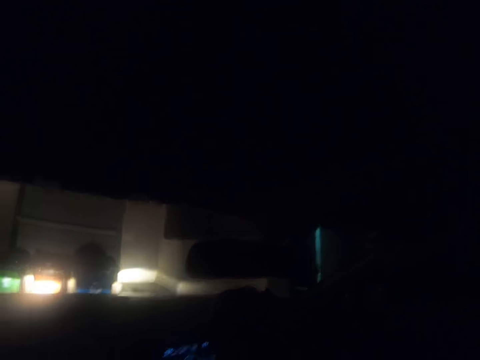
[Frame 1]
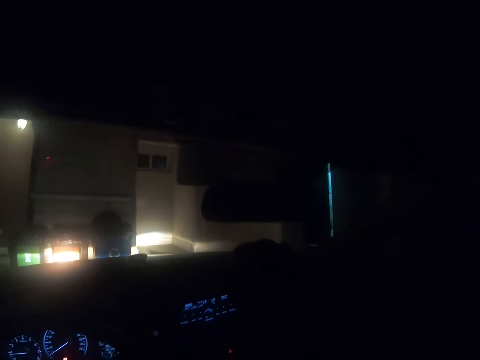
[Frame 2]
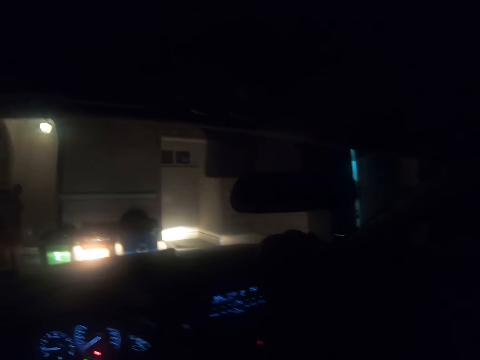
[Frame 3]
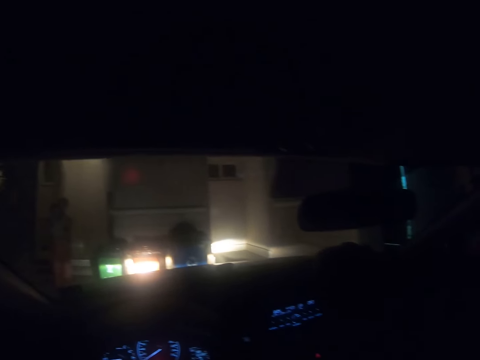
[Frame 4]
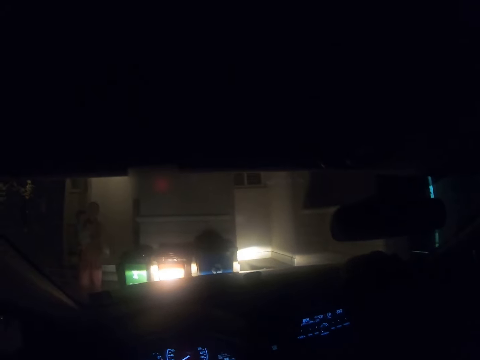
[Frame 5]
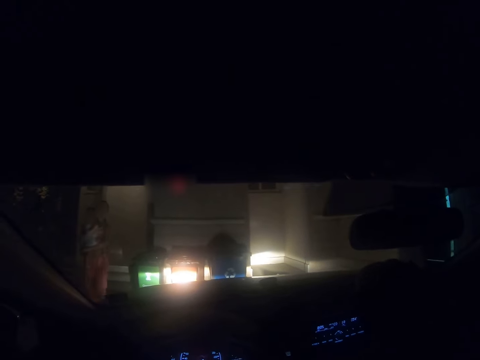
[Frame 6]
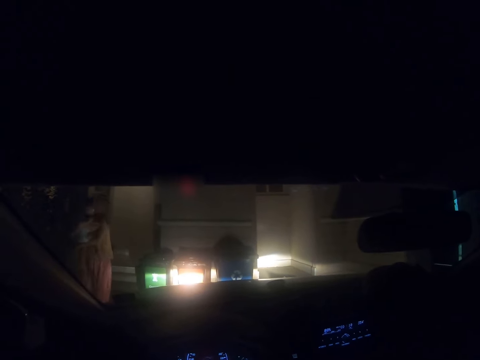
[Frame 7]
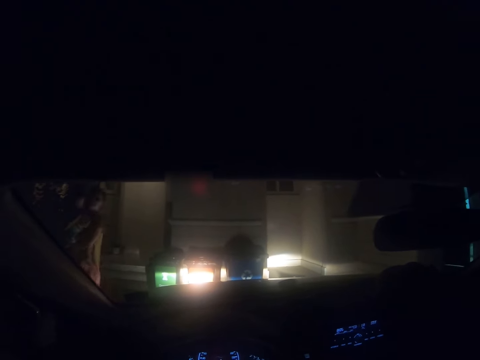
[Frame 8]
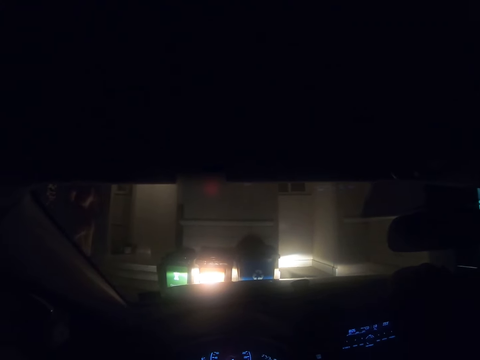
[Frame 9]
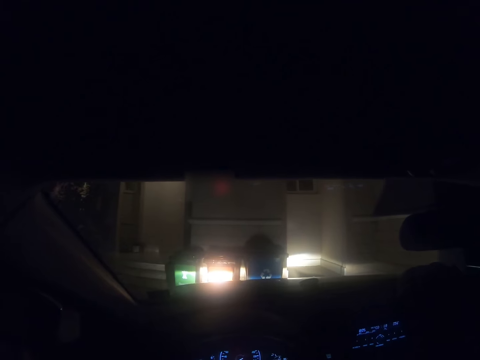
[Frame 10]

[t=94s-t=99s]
The camera wearer looks around through the windscreen of the car. A person carries another person. The first person walks around with the other person.

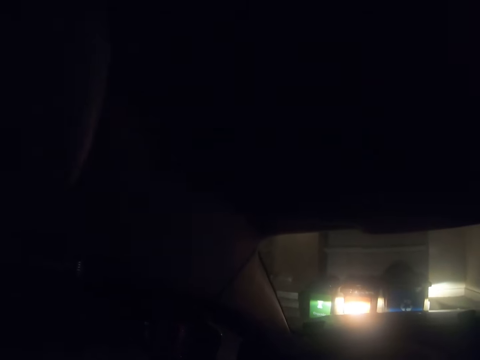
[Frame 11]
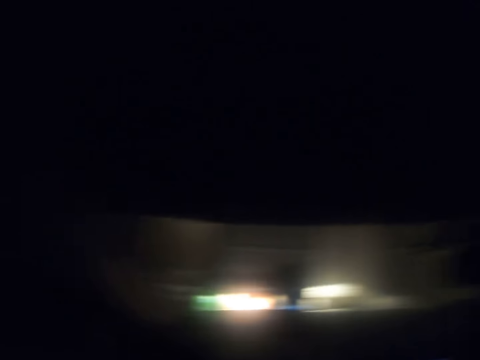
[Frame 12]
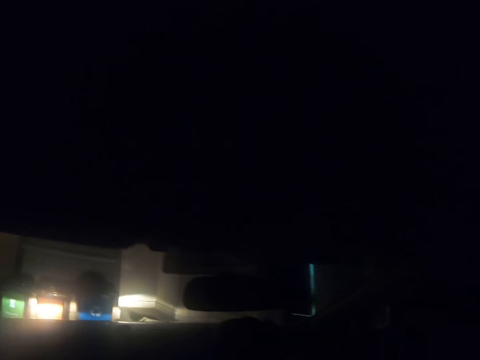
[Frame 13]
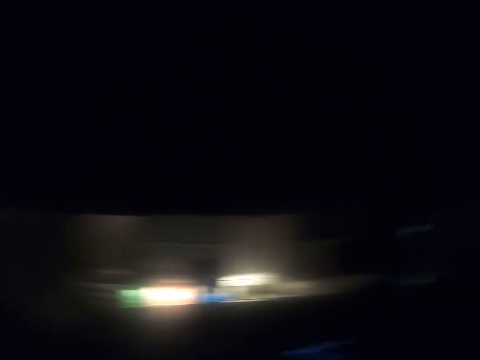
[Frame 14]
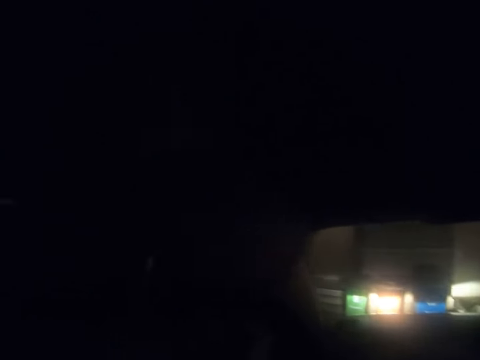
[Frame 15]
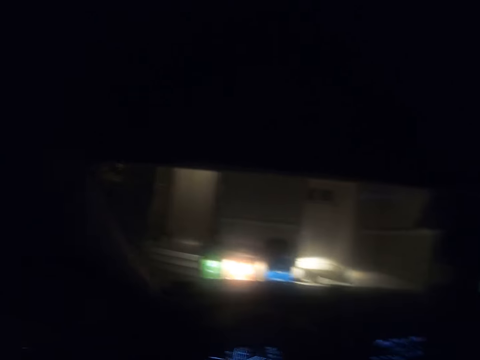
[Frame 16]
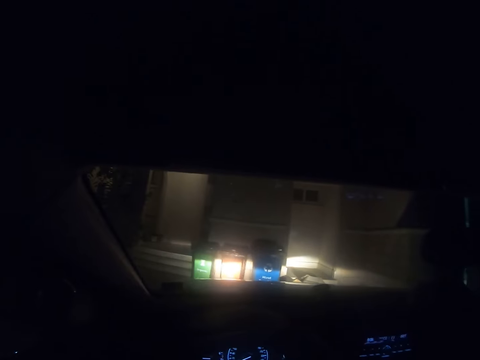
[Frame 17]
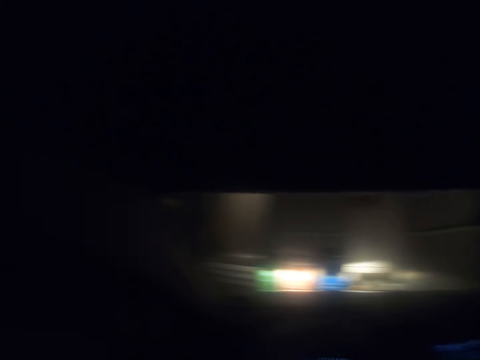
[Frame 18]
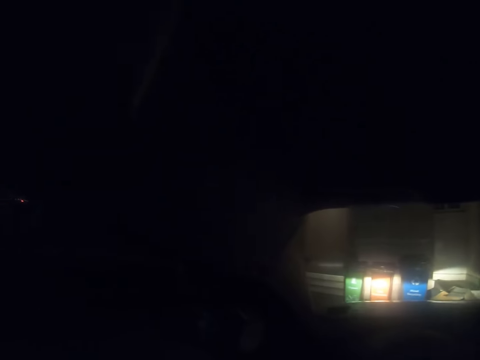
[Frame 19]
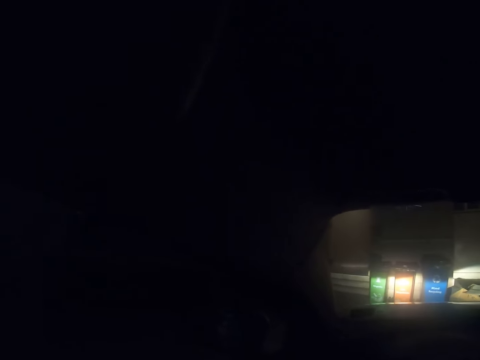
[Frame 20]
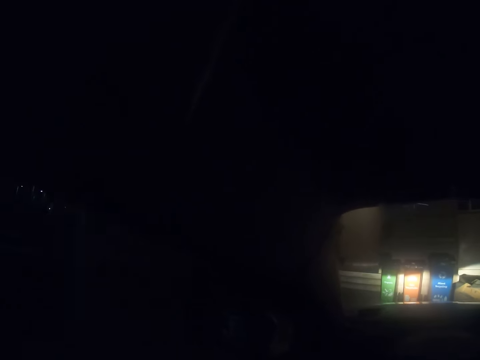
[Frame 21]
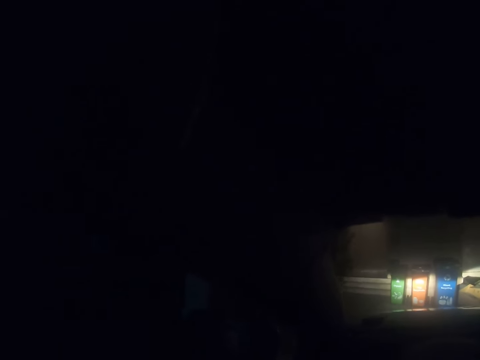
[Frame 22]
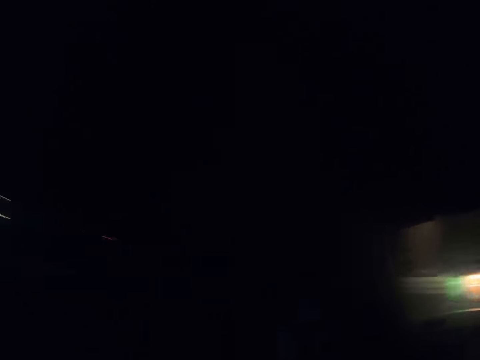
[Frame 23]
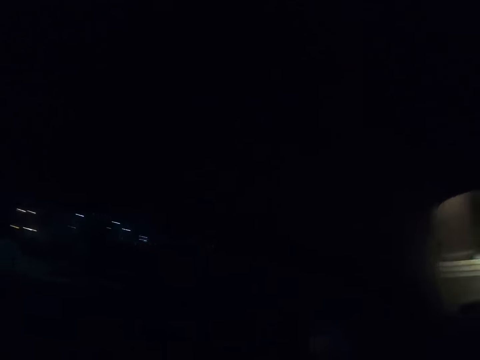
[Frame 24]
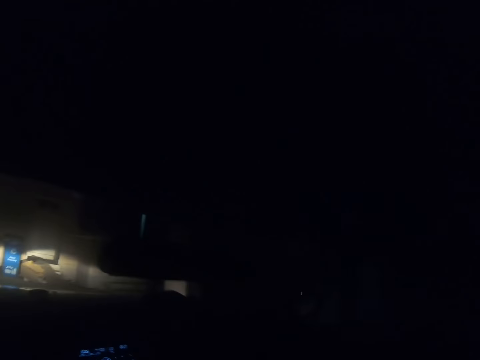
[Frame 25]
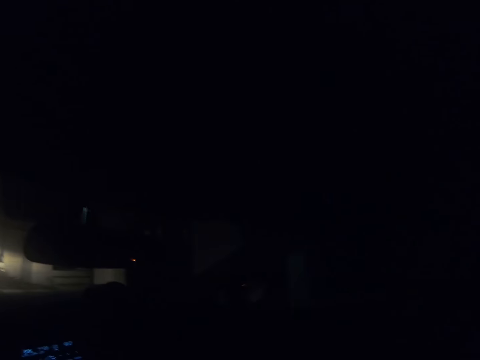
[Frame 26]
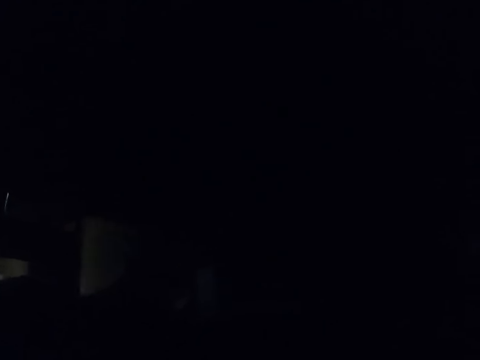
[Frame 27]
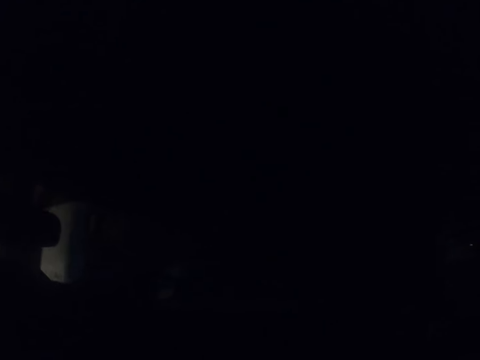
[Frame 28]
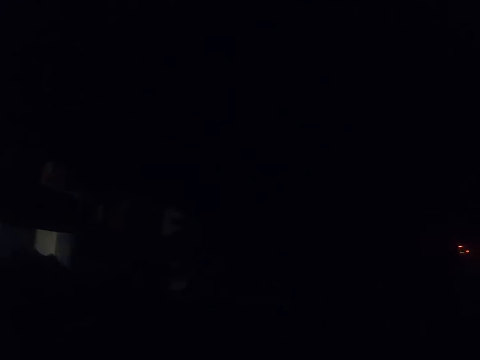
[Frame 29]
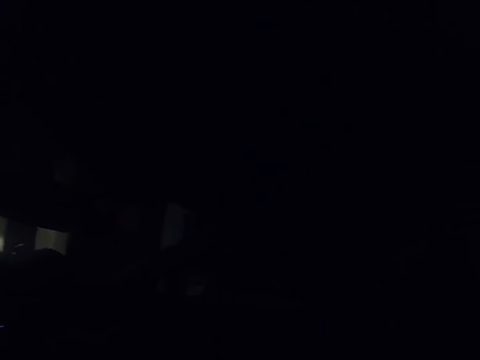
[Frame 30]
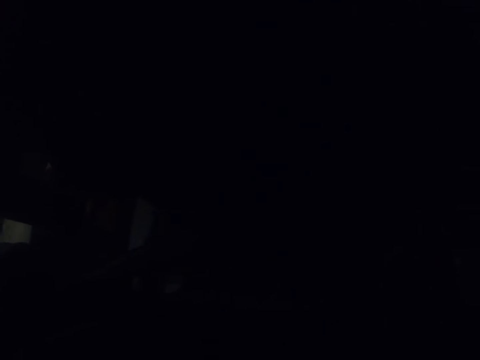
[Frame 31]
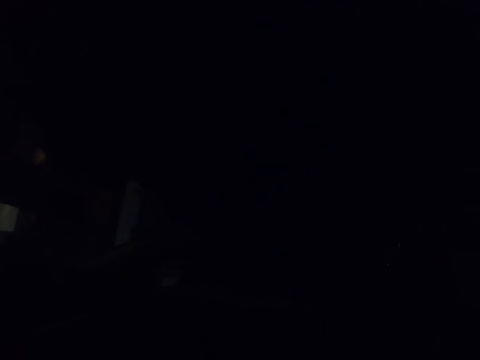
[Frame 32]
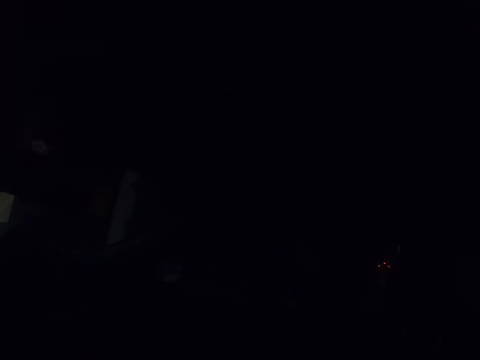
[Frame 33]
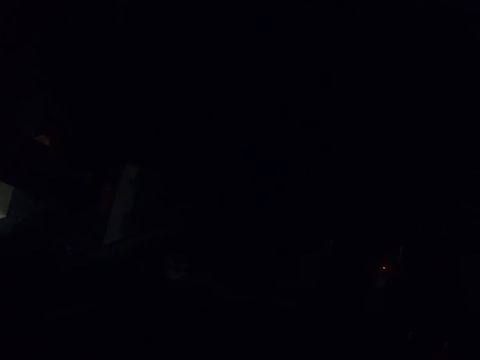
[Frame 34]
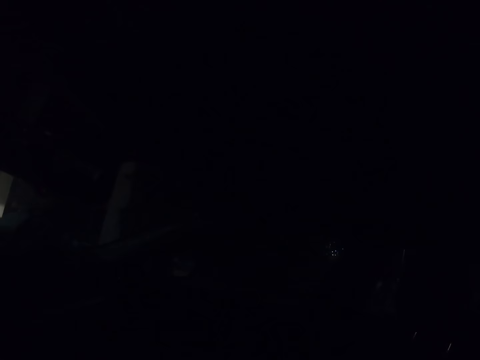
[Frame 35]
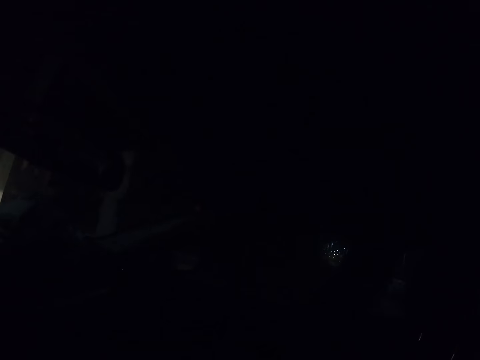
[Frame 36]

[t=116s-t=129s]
The camera wearer looks around. They reverse the car. They drive the car in the parking.

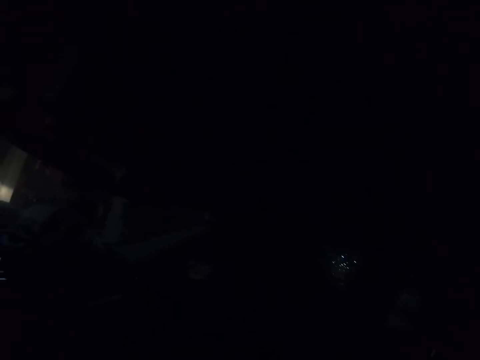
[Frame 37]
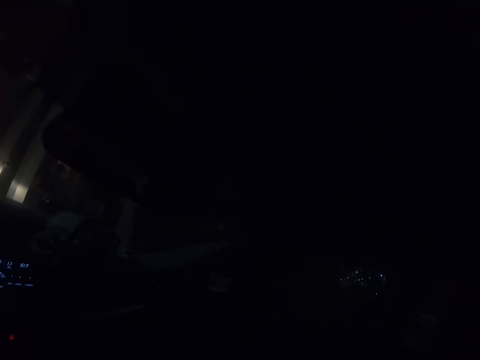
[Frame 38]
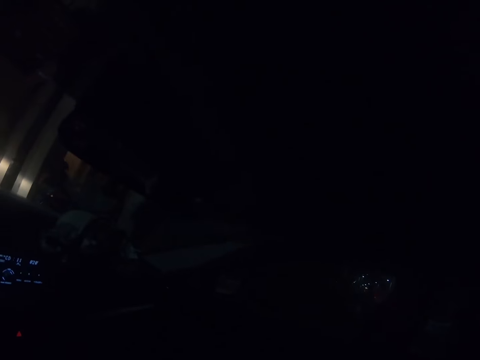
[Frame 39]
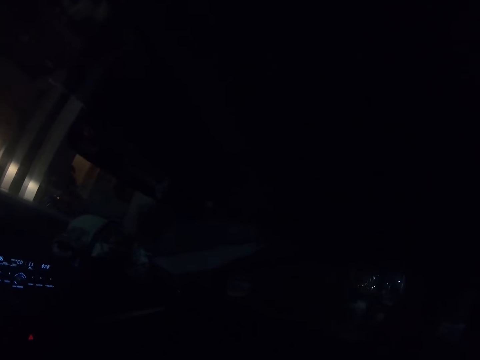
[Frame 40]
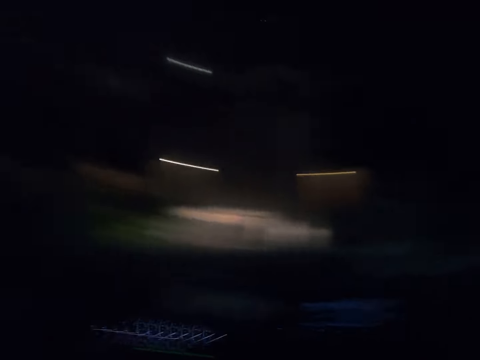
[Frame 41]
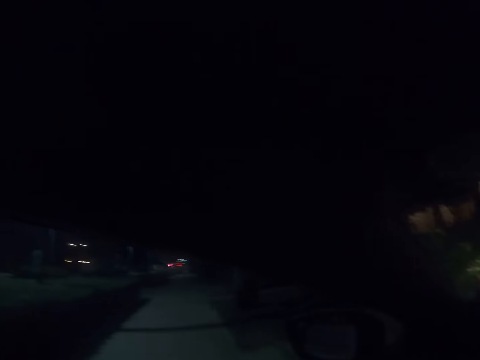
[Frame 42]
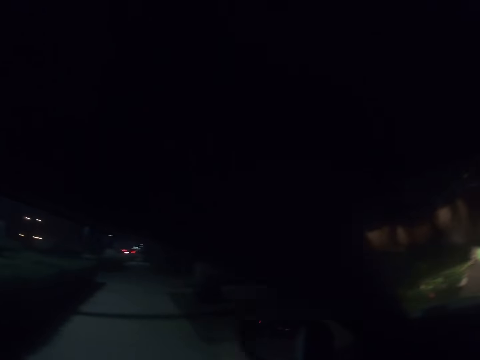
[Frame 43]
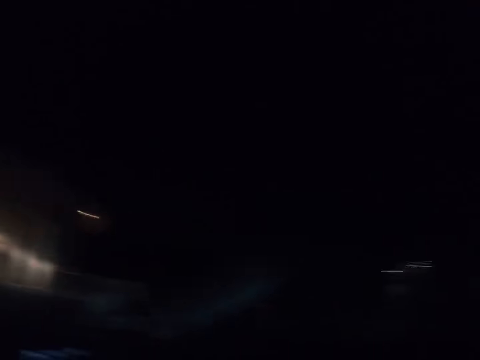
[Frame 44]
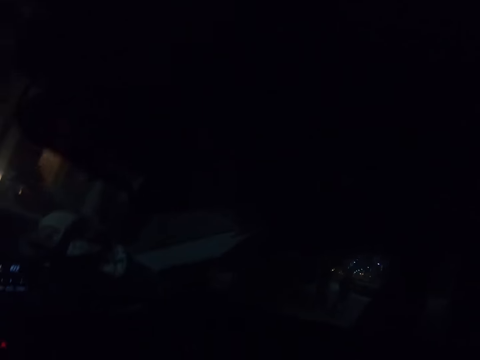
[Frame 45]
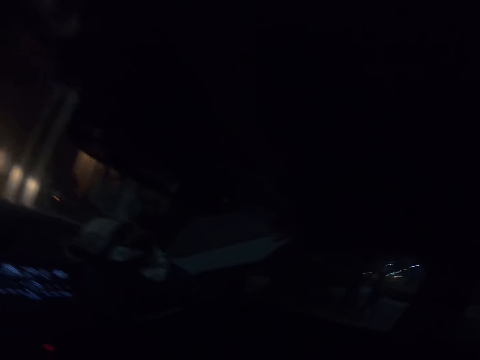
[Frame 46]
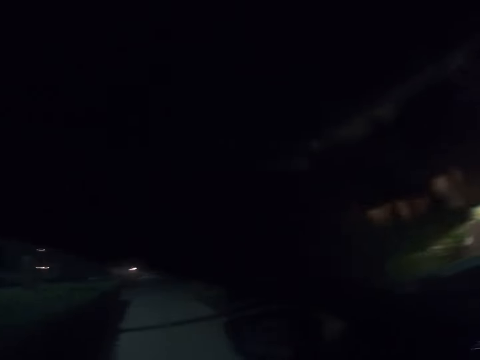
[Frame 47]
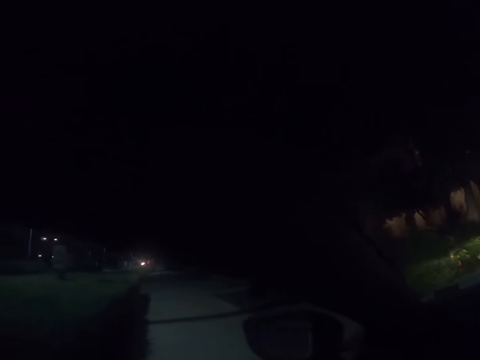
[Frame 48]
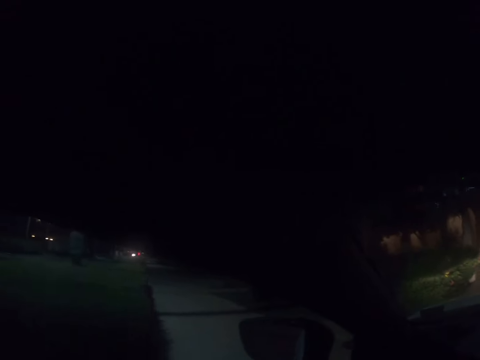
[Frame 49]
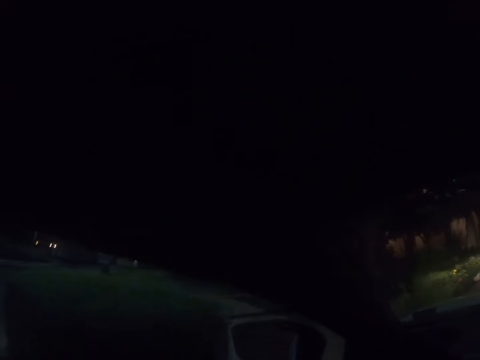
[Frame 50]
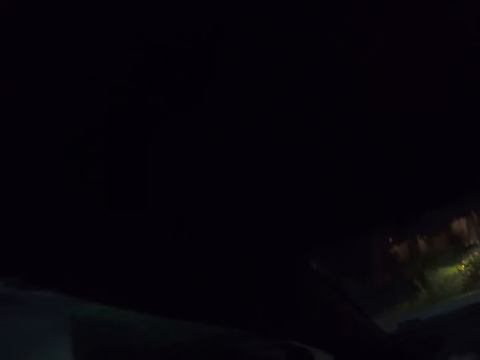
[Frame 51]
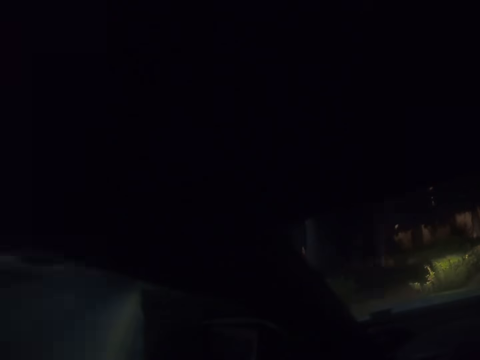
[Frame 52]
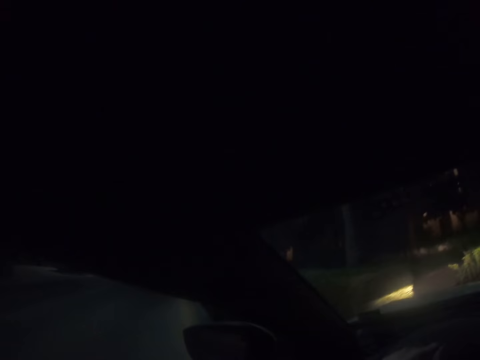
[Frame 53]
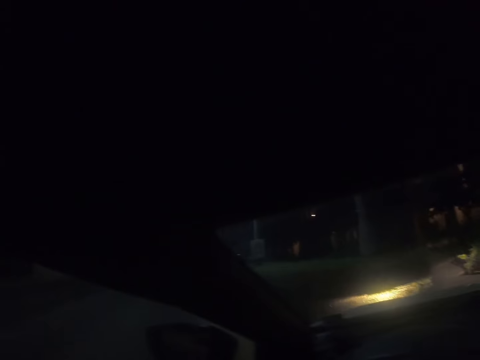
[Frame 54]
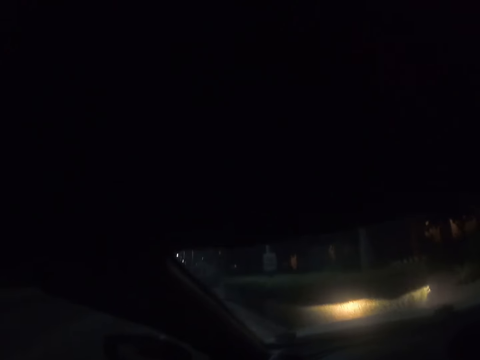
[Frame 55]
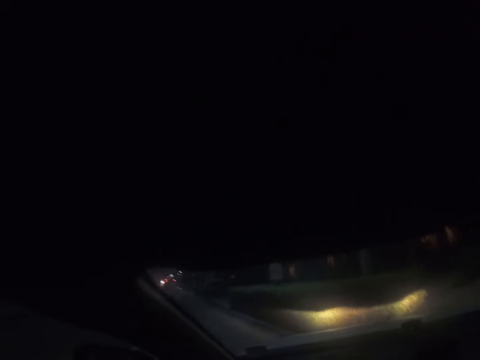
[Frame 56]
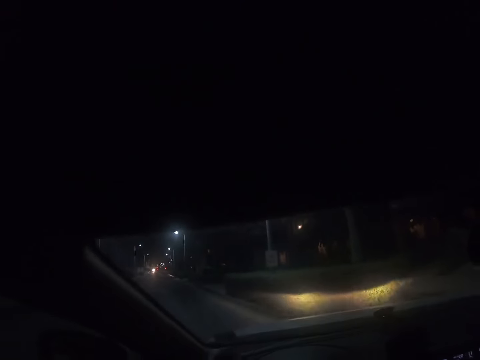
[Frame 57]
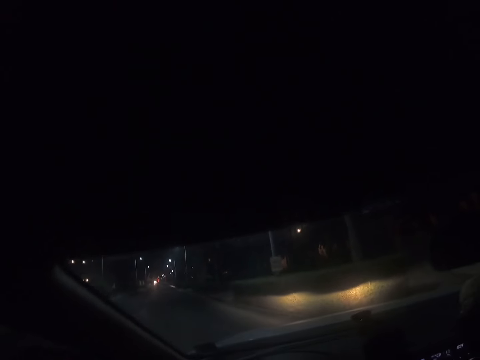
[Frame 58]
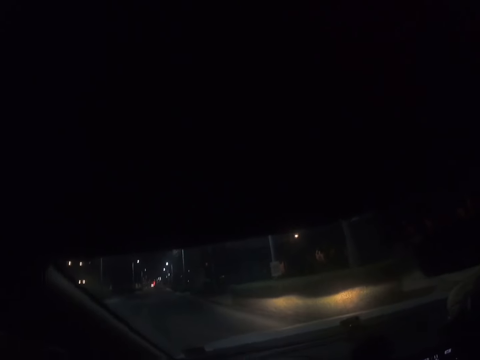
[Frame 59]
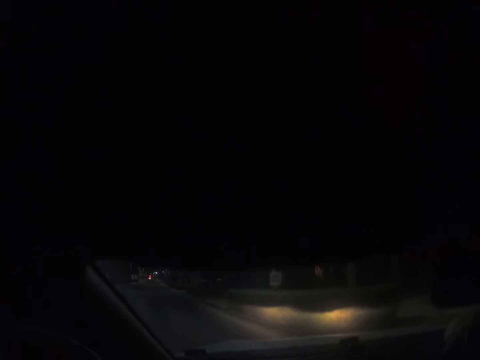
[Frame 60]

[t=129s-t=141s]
The camera wearer reverses the car.
